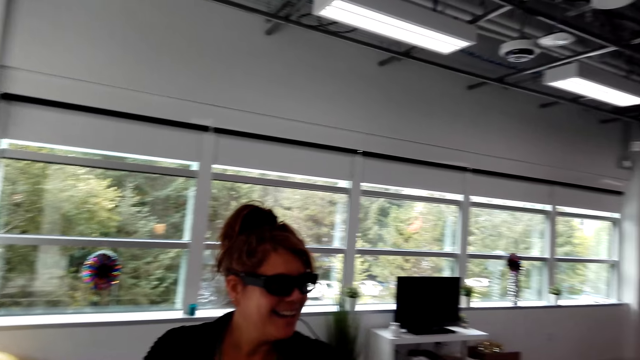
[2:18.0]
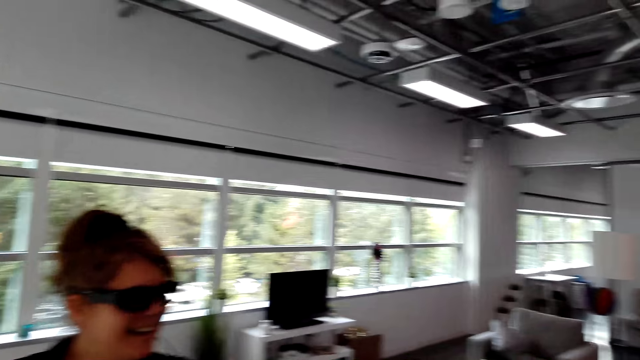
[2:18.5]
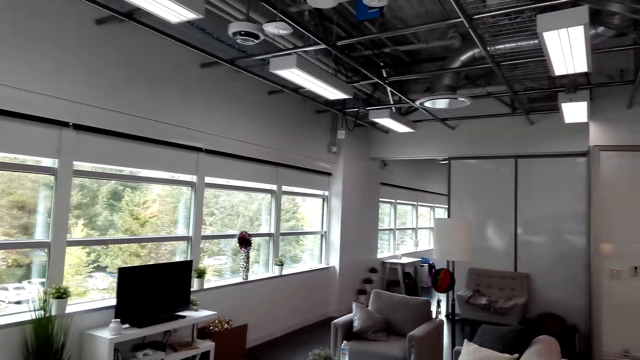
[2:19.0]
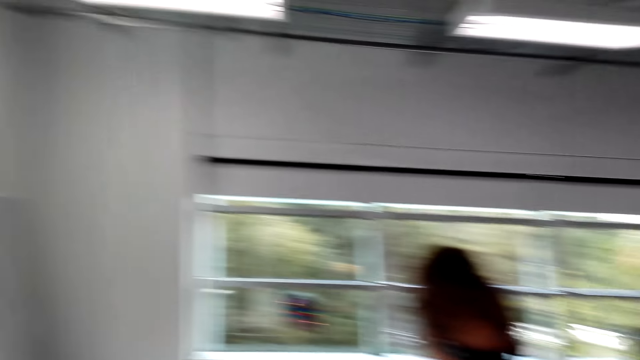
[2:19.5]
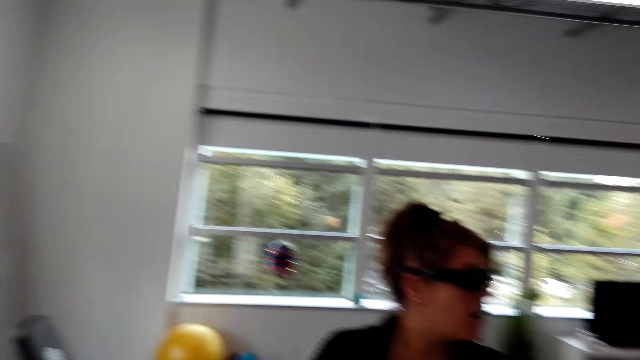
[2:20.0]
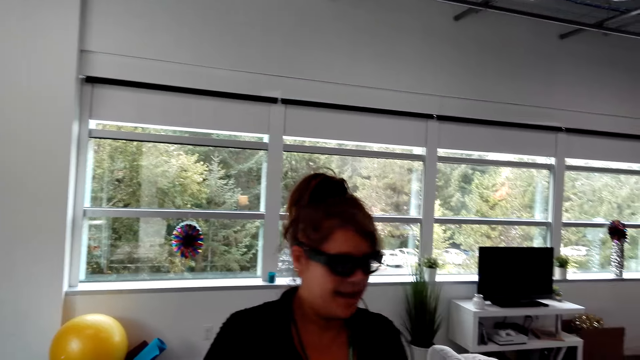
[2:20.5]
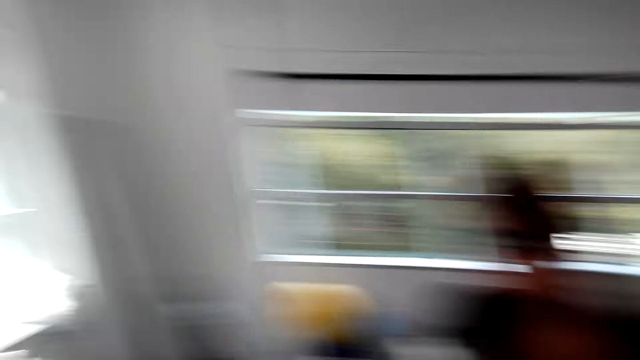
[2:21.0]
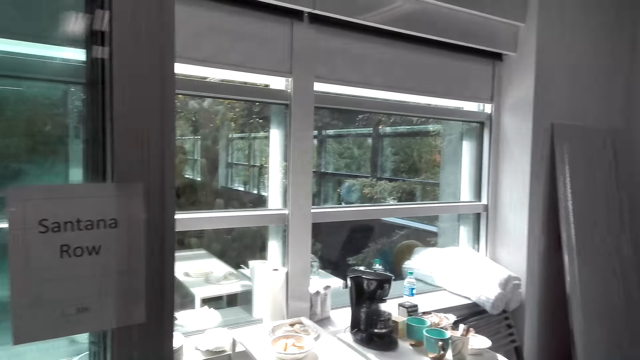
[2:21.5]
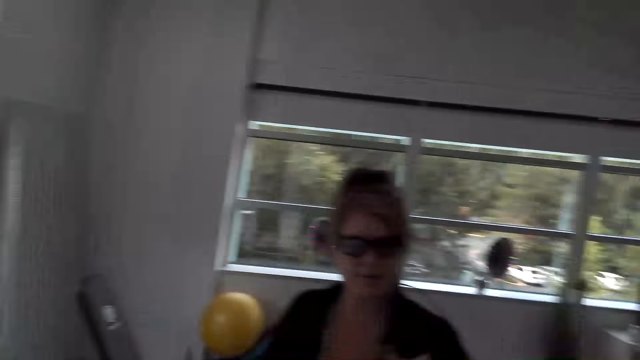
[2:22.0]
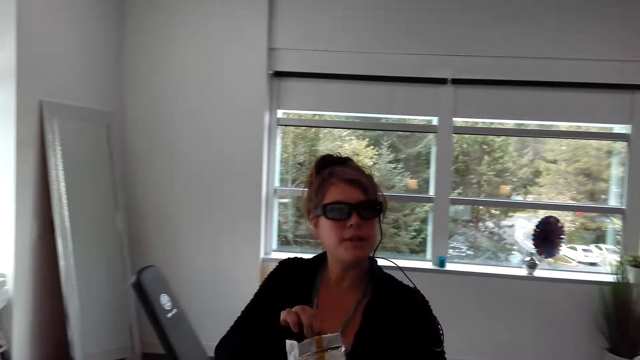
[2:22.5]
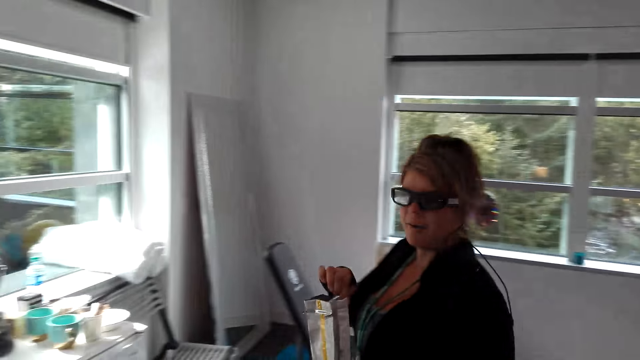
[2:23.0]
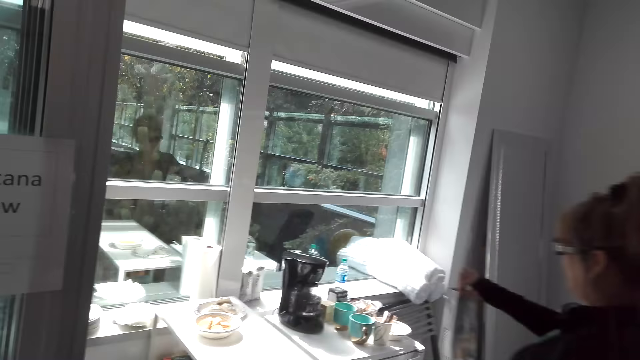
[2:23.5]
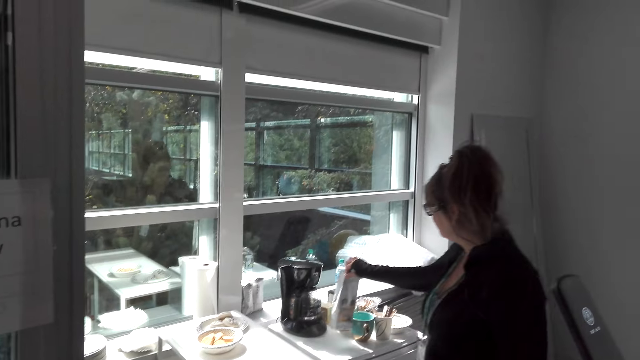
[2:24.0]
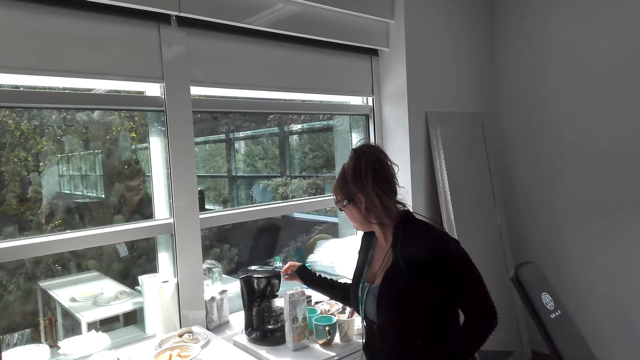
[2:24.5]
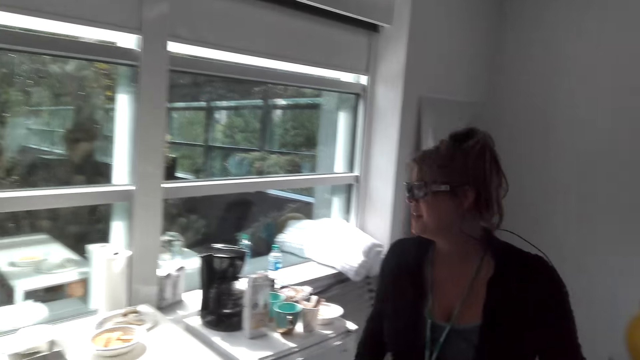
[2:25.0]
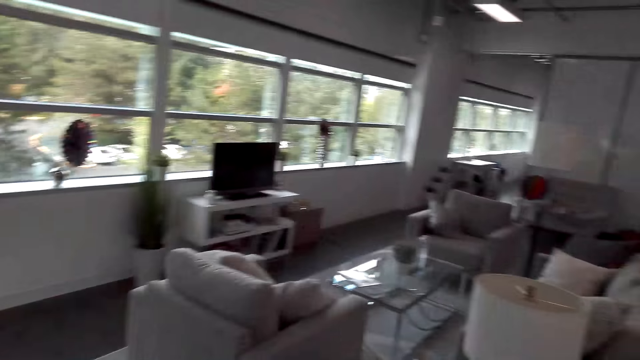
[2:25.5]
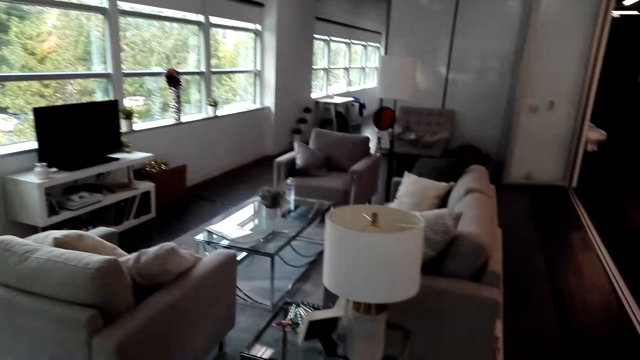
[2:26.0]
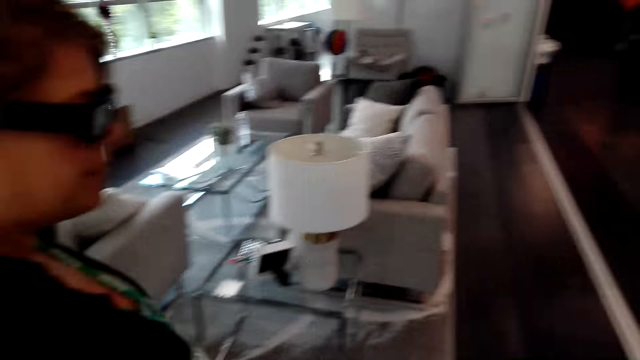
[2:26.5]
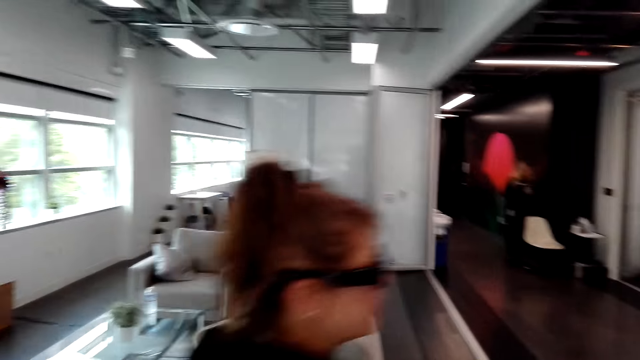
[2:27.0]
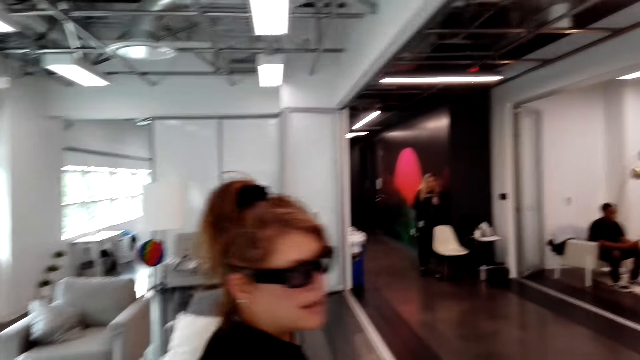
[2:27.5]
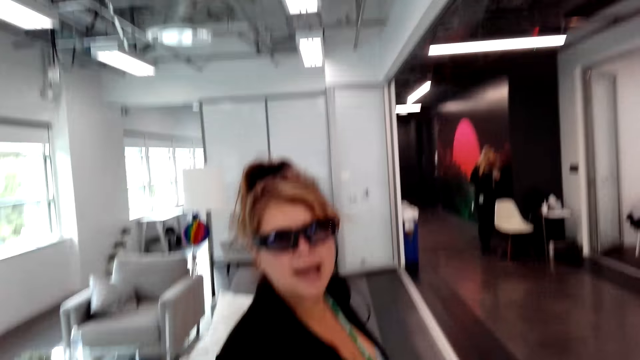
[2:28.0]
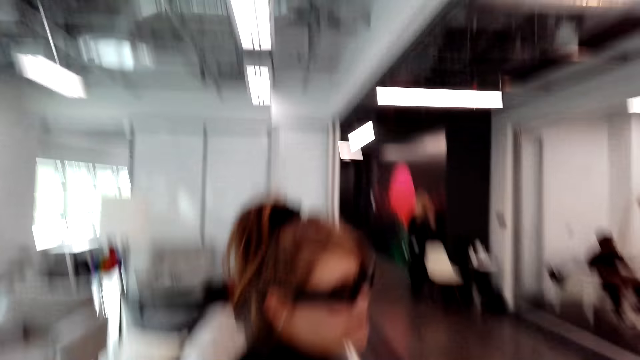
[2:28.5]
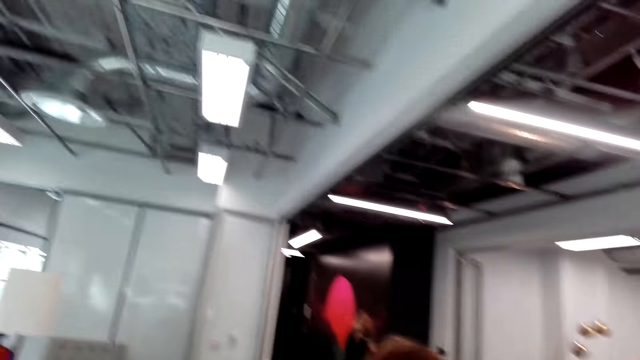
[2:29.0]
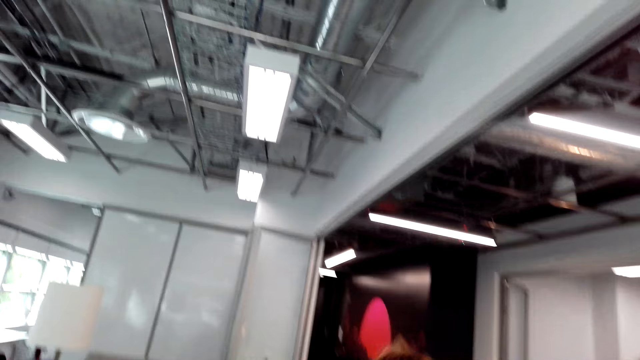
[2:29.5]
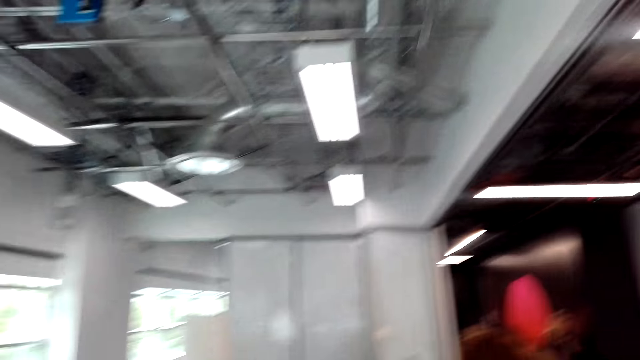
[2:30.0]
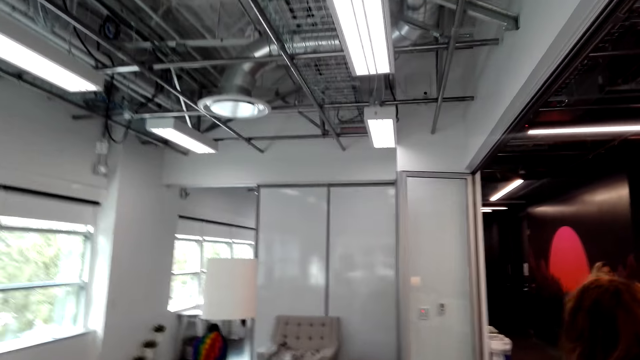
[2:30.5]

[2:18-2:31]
The camera wearer looks at a coffee maker. The woman walks to the coffee maker with the coffee bag. The camera wearer dialogues with the woman. The woman puts the coffee bag down on the counter top. The camera wearer dialogues with the woman and turns around. The woman dialogues with the camera wearer. She dialogues with the camera wearer again and walks. The camera wearer exits the room. The woman dialogues with the camera wearer and exits the room.

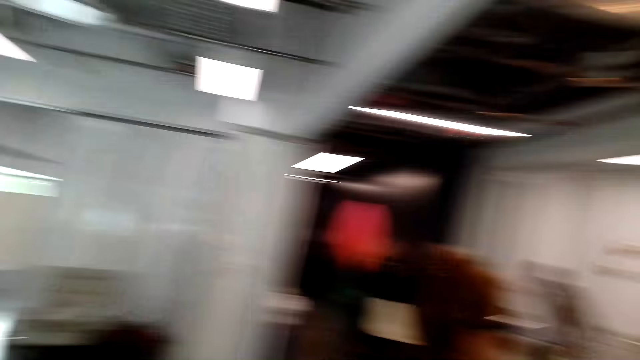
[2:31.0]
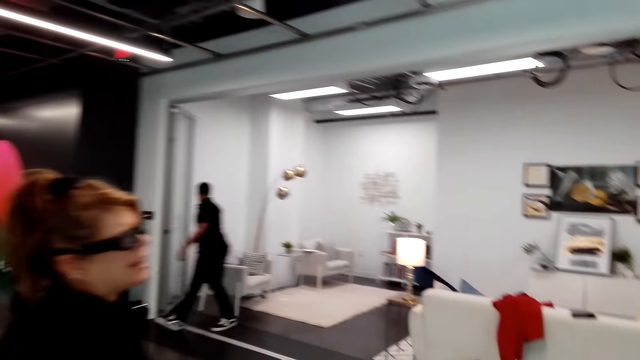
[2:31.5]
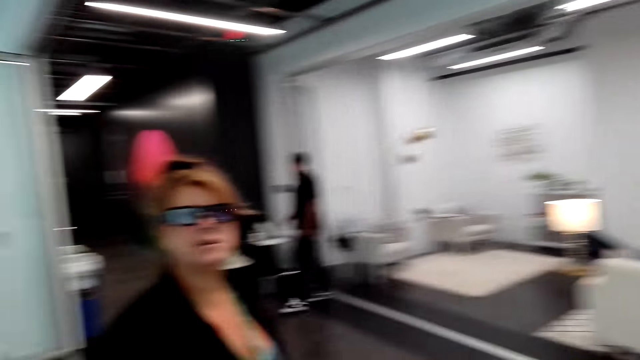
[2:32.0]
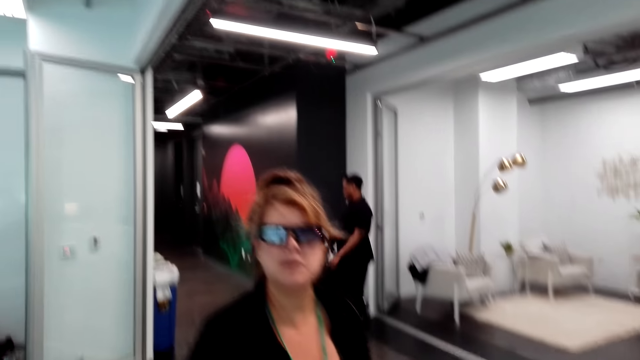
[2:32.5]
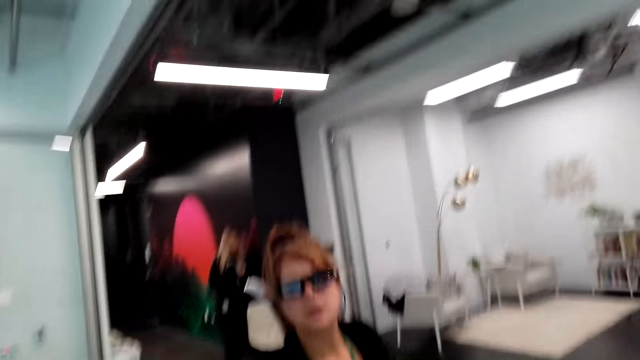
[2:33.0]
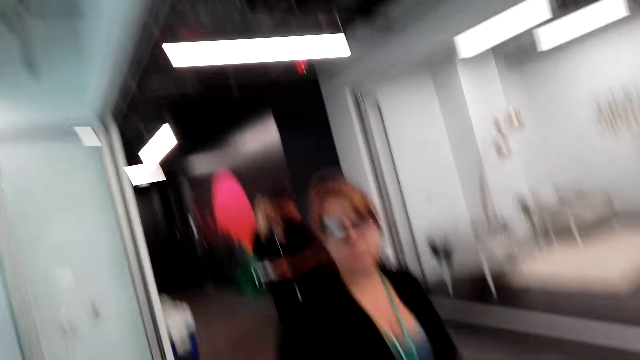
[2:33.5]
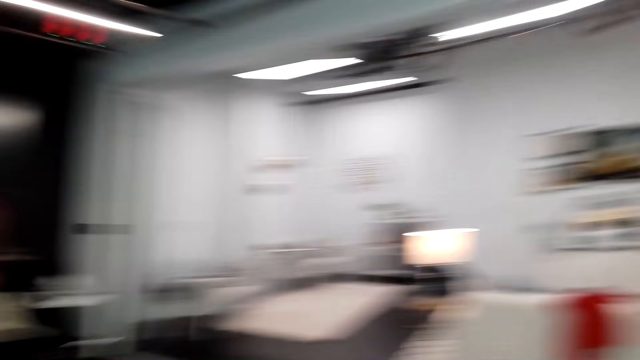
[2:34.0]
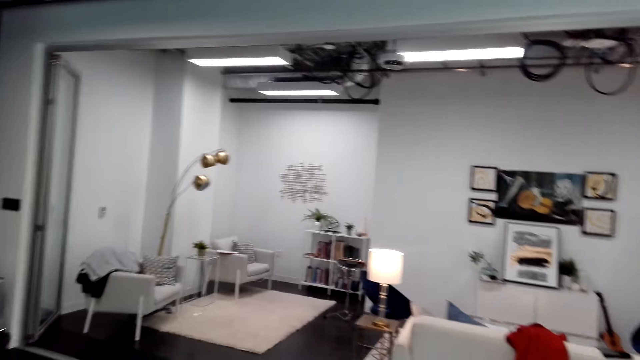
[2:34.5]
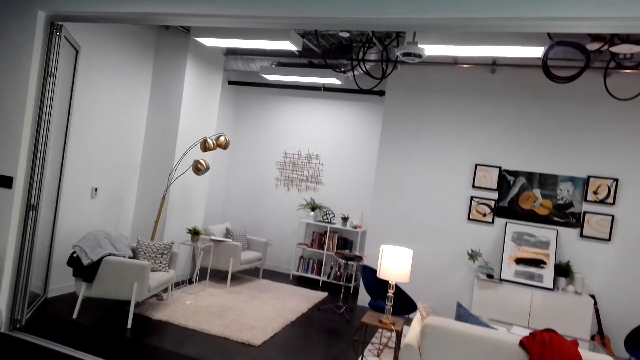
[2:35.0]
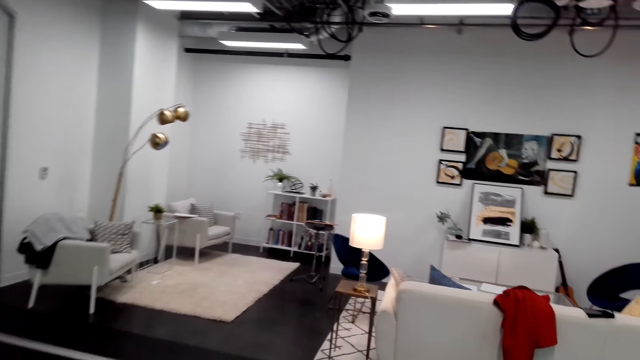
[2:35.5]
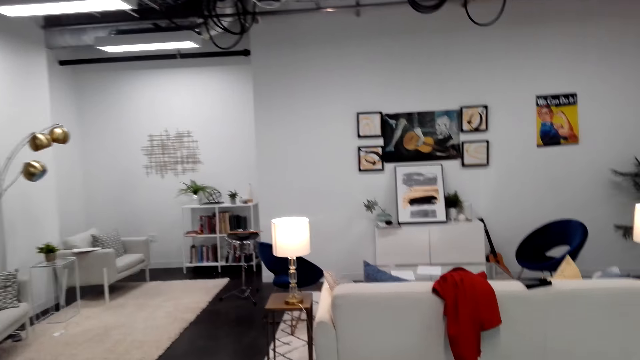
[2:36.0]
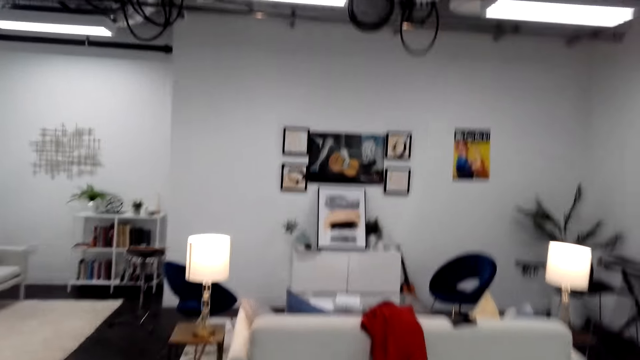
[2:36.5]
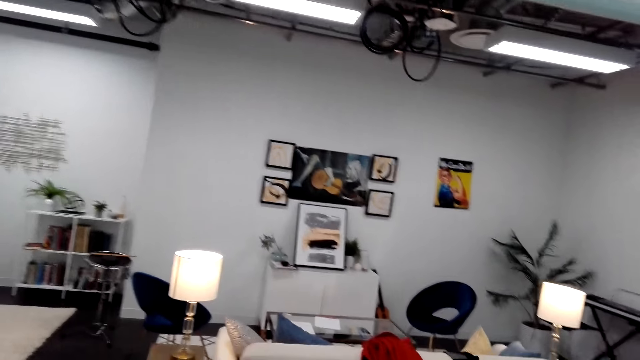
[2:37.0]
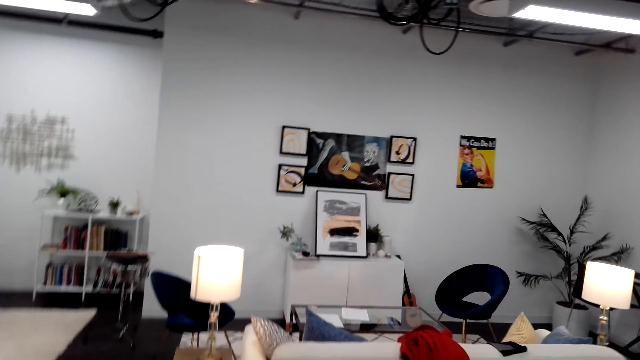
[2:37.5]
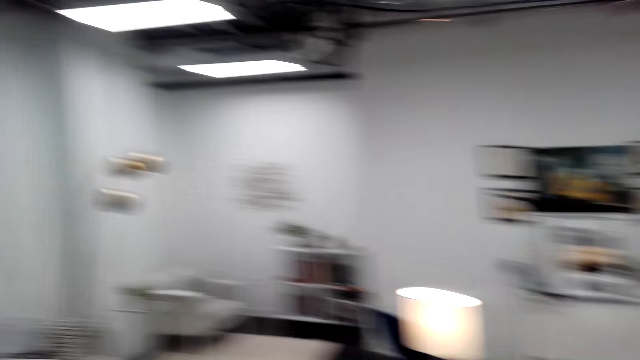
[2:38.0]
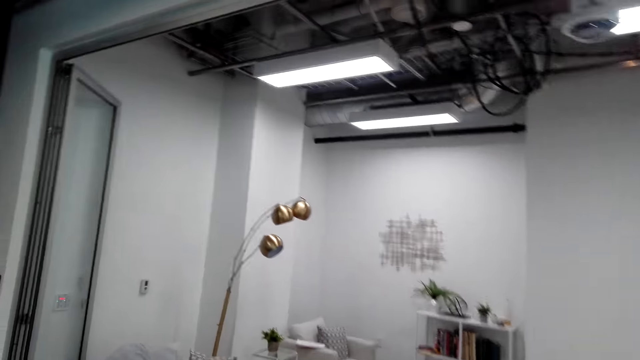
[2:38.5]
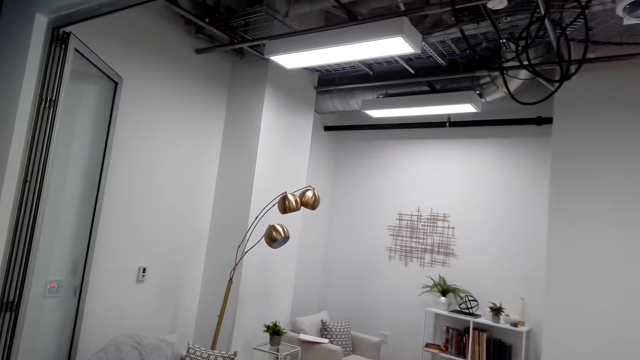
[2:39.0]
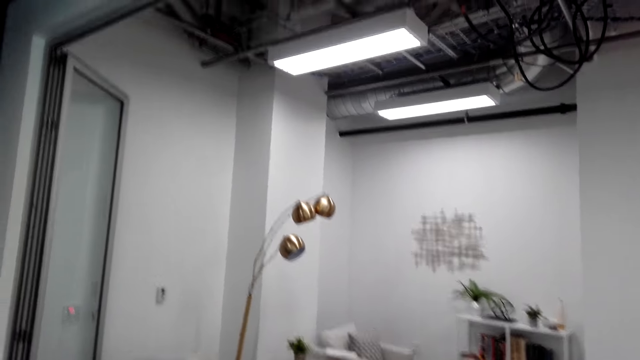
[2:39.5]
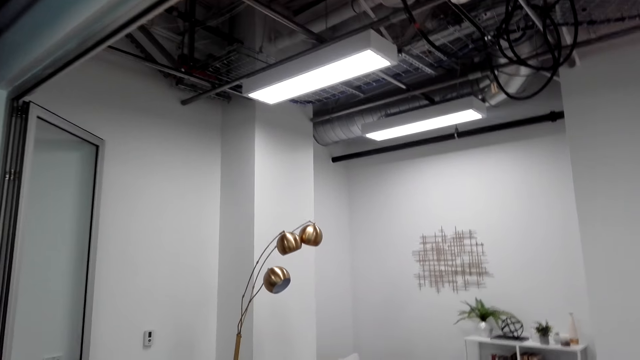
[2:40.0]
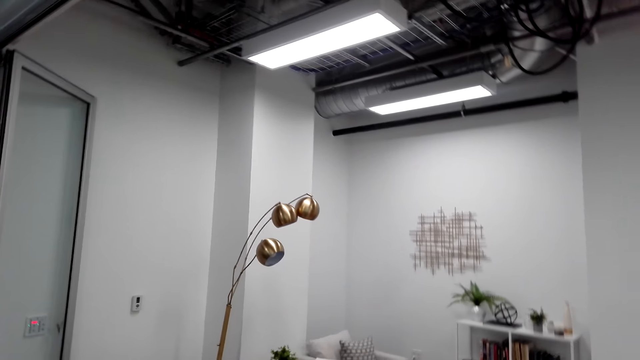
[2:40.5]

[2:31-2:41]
The woman walks towards the other living room. The camera wearer walks towards the other living room. They talk to the woman and look at the woman. They look at the living room. The woman dialogues with the camera wearer. The camera wearer talks to the woman.
